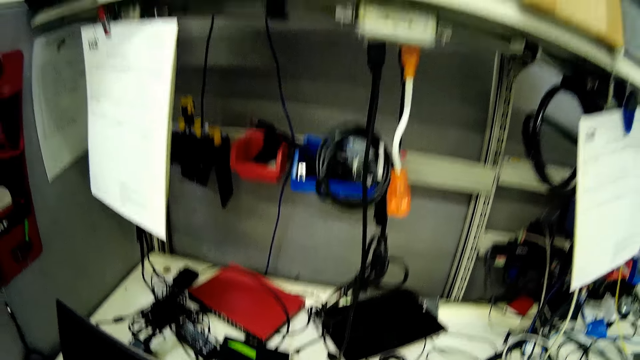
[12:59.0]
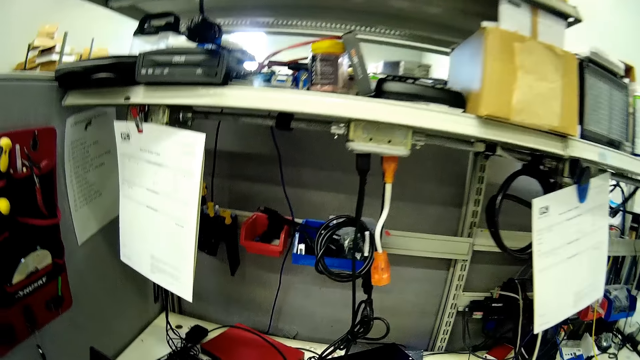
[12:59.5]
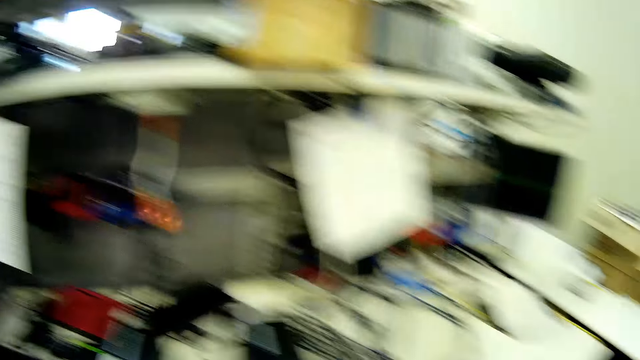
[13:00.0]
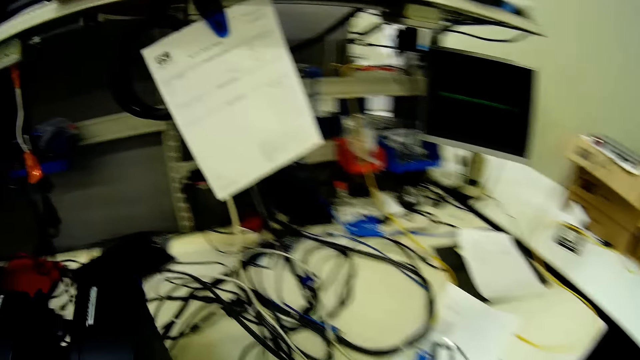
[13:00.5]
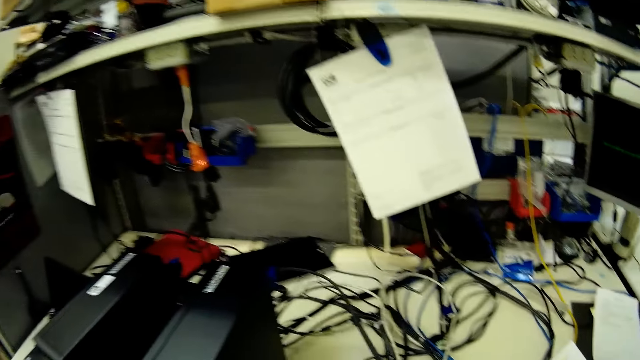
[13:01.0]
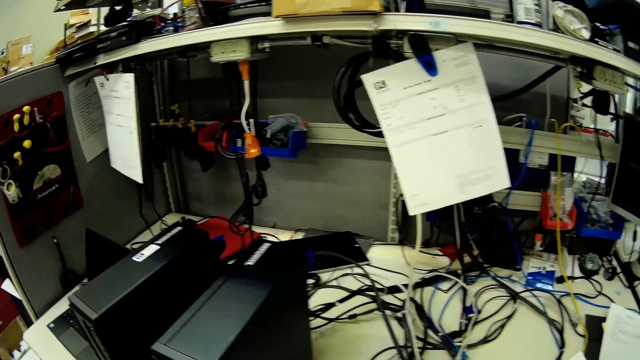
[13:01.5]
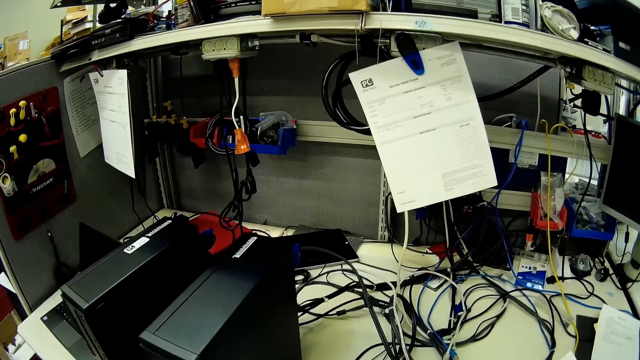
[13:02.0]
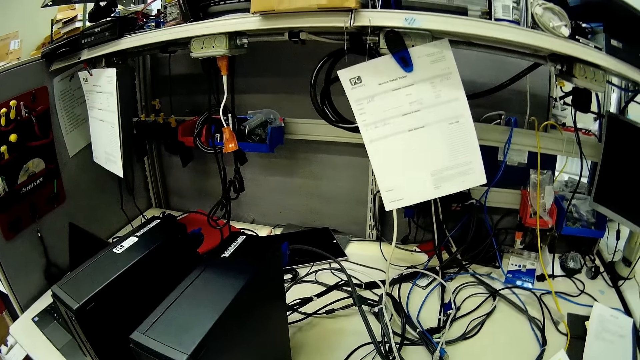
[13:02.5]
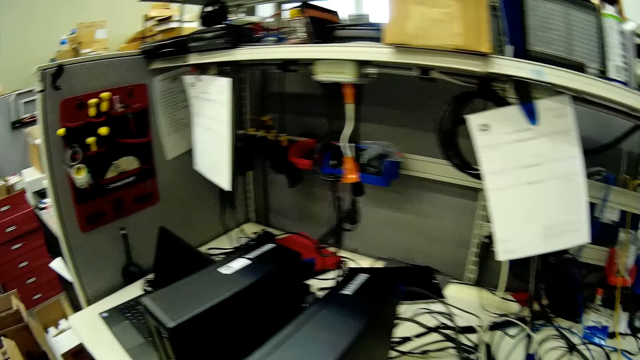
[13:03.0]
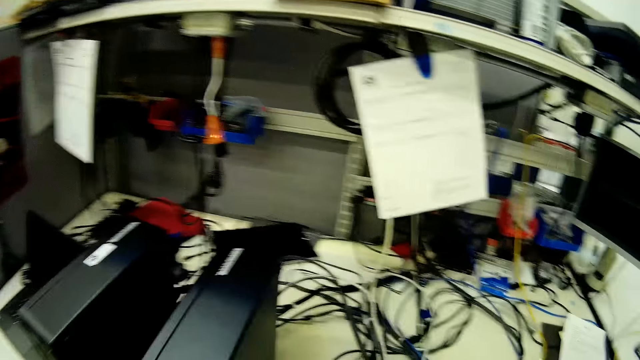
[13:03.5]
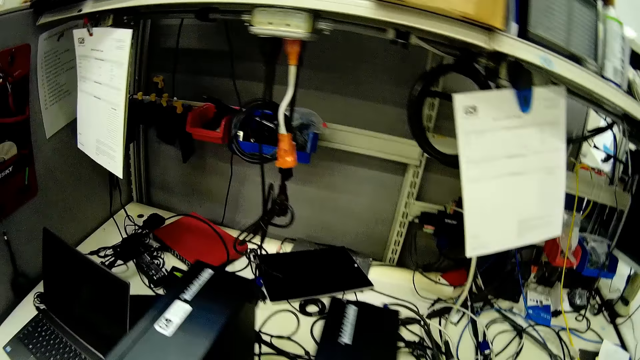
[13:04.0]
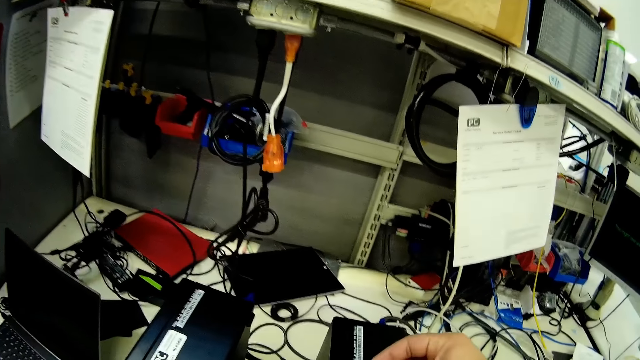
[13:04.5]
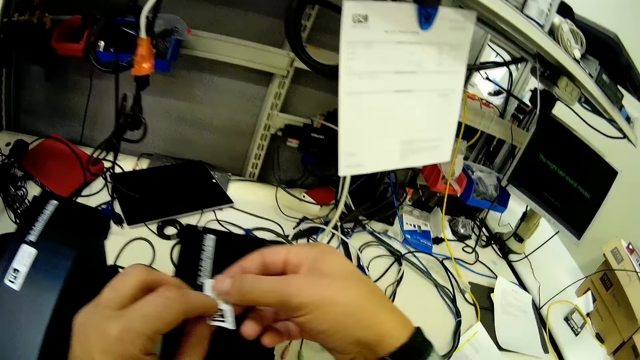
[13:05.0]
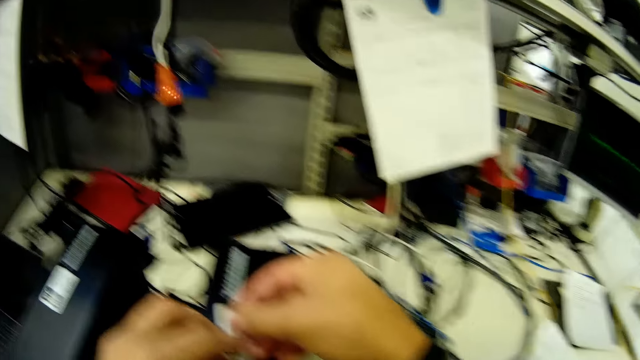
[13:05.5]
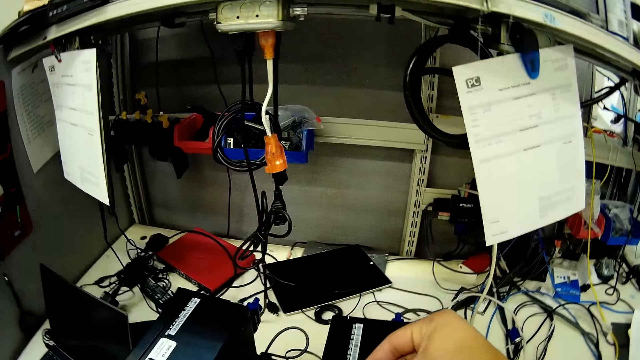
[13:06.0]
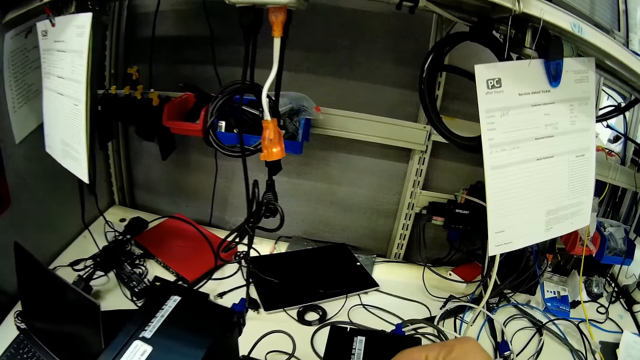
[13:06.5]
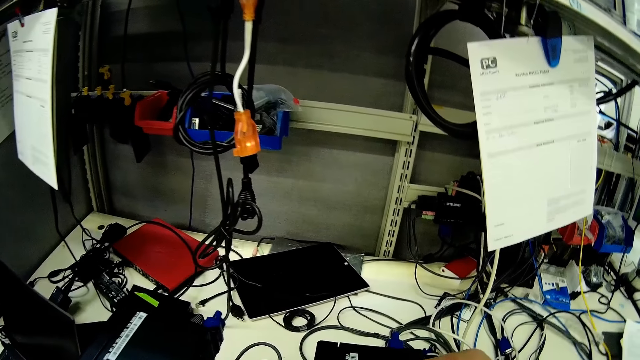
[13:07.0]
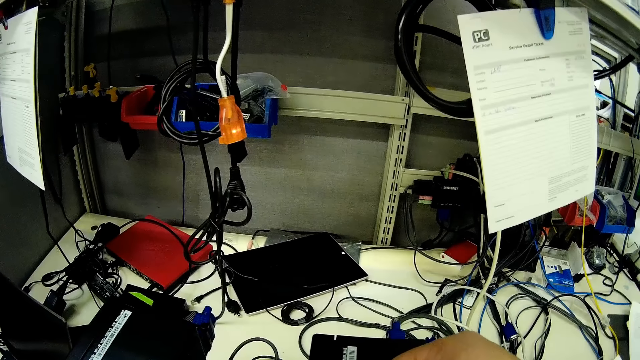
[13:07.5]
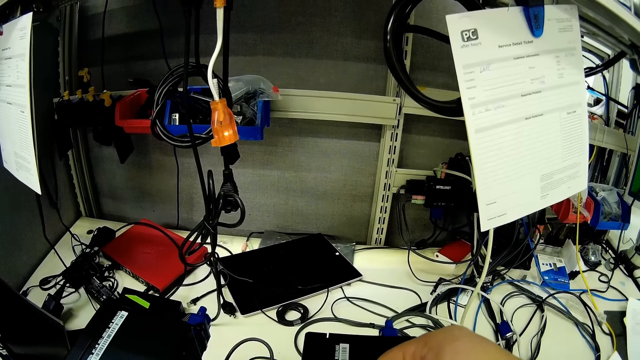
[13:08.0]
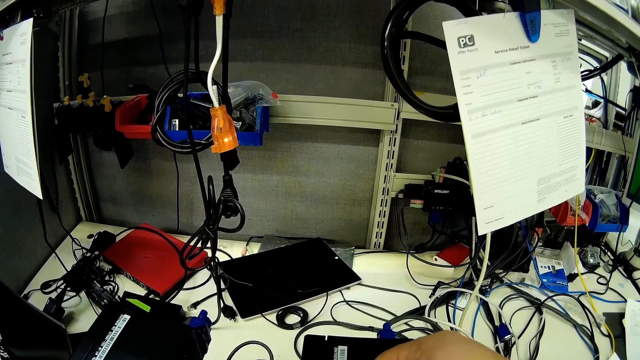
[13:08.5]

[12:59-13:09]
The camera wearer turns in the room. They unseal the sticker.
